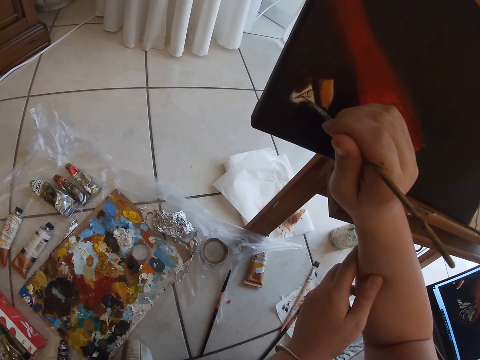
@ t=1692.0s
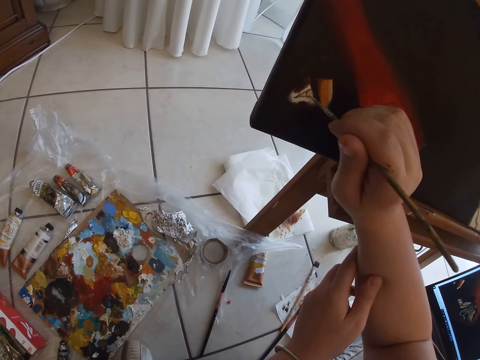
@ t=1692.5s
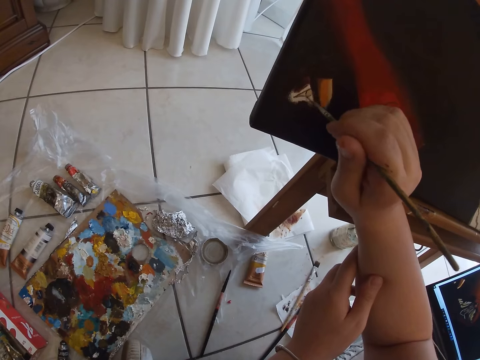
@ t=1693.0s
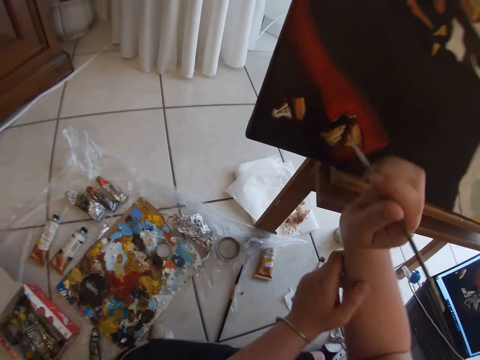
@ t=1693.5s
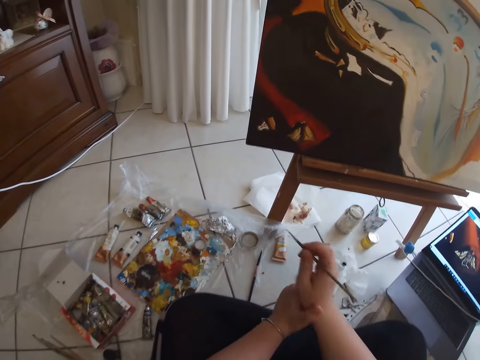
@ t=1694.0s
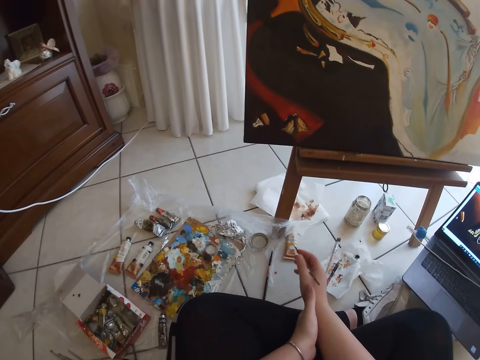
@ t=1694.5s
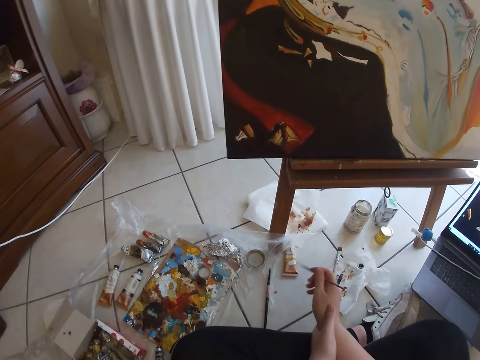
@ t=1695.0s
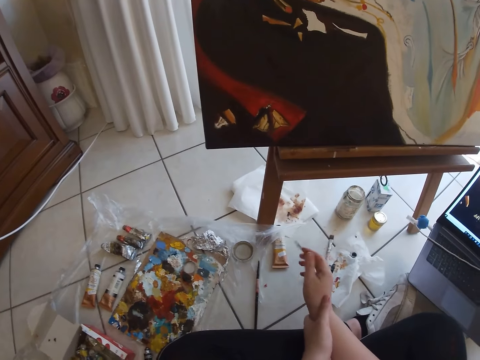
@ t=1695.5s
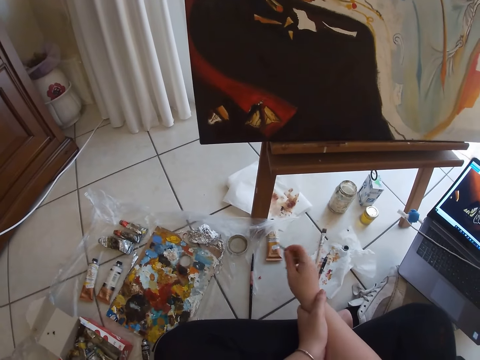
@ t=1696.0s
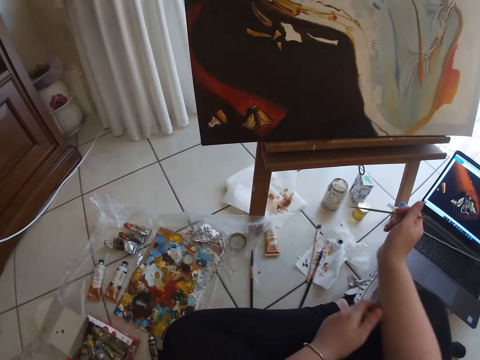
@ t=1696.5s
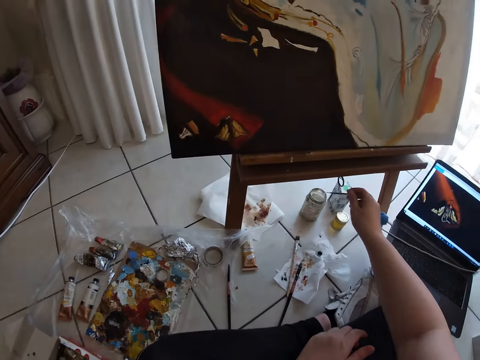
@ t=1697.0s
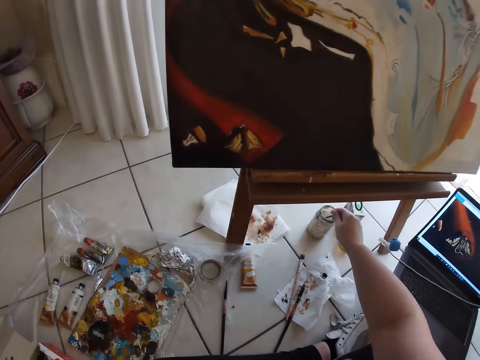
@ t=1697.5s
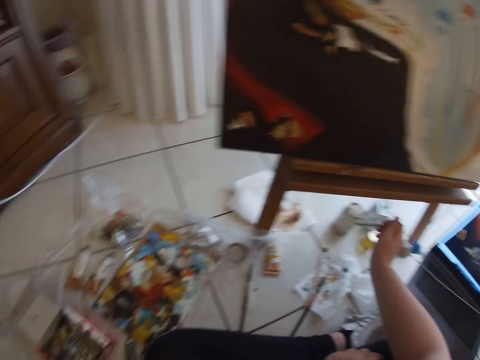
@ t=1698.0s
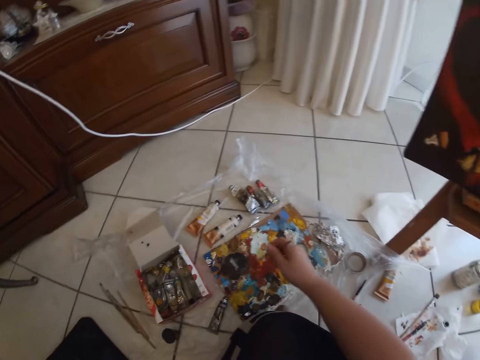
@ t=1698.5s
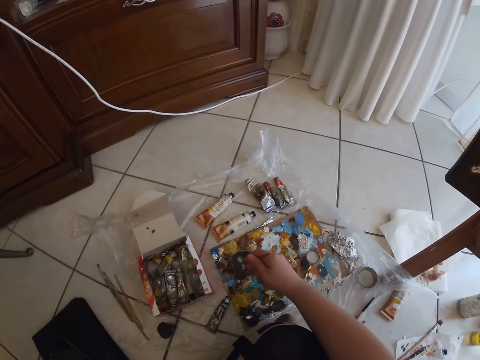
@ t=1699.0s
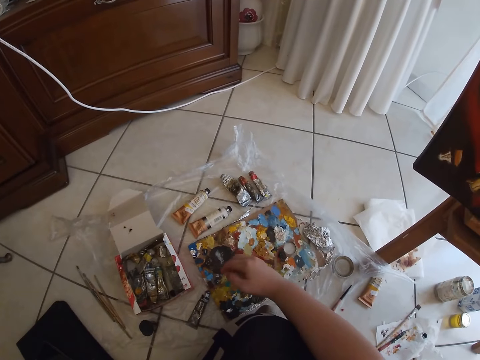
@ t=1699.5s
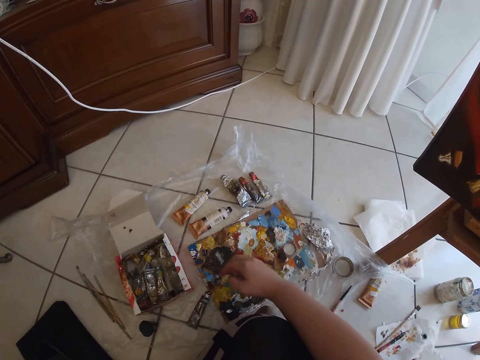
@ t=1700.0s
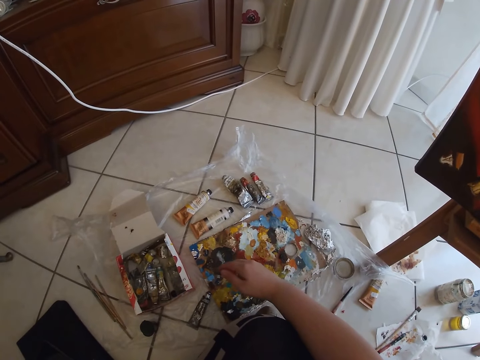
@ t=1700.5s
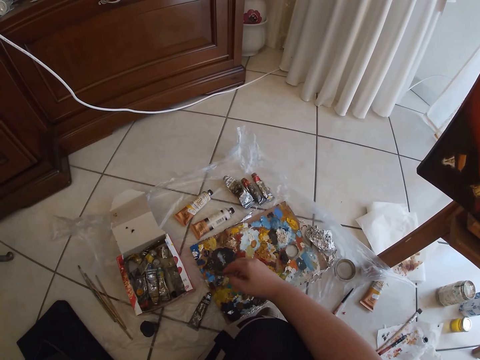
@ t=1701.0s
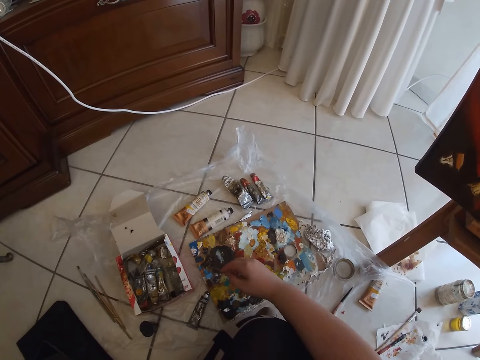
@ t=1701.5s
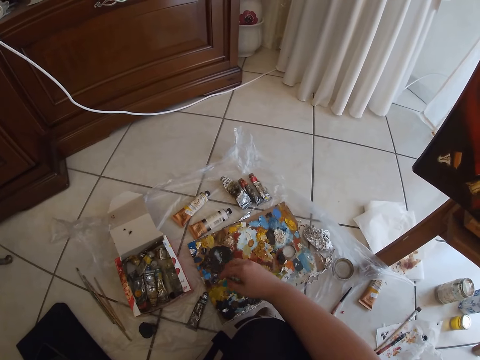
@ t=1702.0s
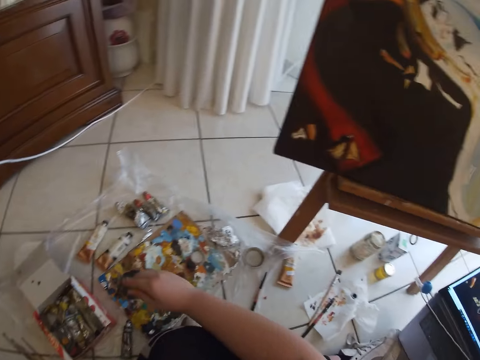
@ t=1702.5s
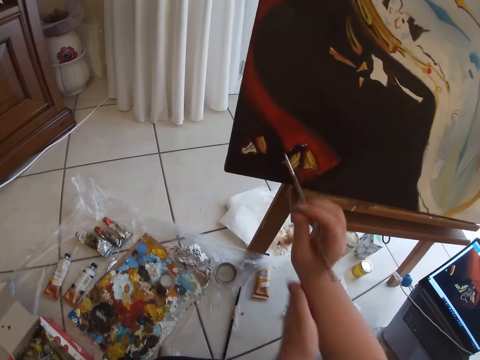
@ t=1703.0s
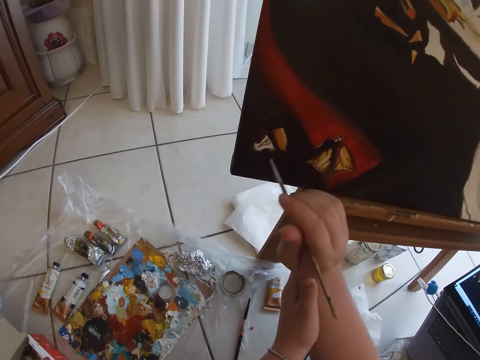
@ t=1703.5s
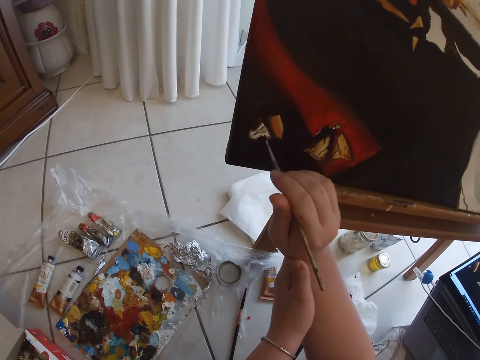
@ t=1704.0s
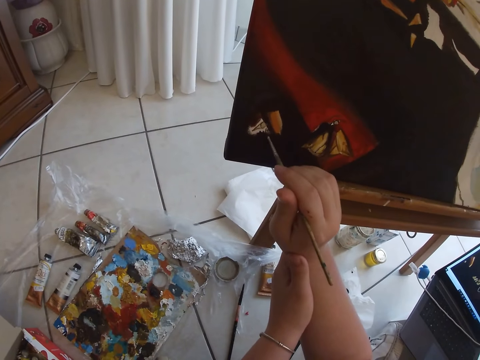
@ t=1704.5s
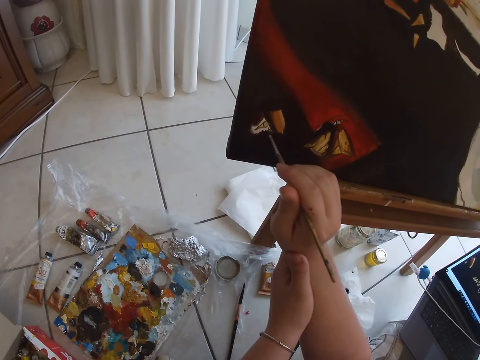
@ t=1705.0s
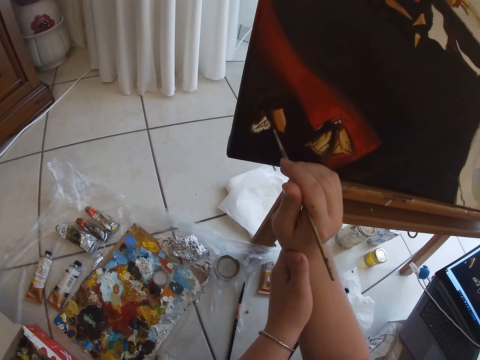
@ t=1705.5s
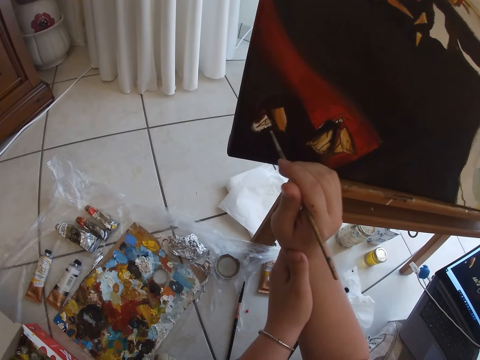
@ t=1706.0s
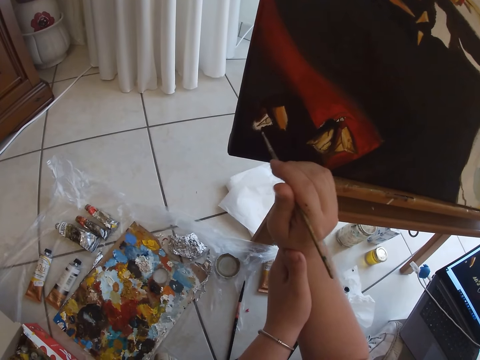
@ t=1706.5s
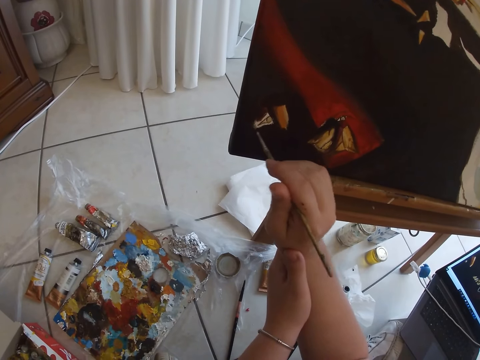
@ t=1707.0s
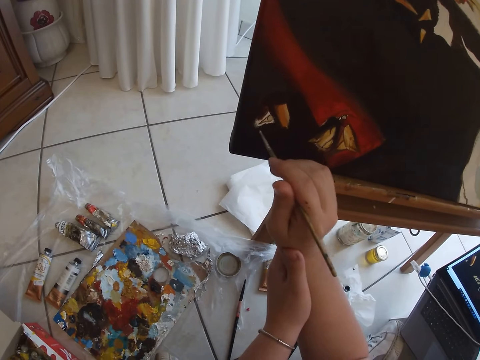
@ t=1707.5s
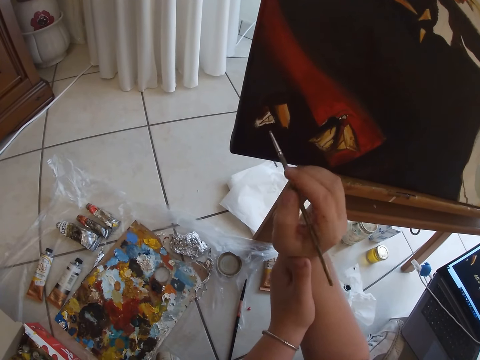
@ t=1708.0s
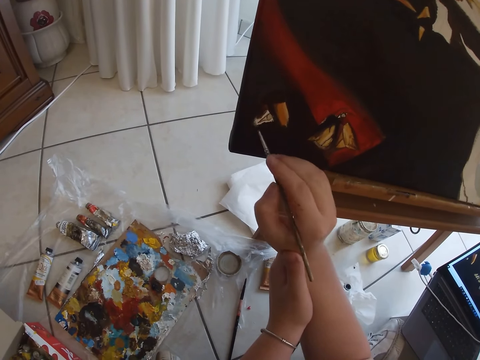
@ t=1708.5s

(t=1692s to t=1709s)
The camera wearer flexes the fingers of her right hand with the paint brush. She removes her left hand from her right hand. She rinses the paintbrush in her right hand in the container. She dabs on some more paint in the palette with the paint brush in her right hand. She holds her right hand with her left hand. She paints on the canvas with the paint brush in her right hand.

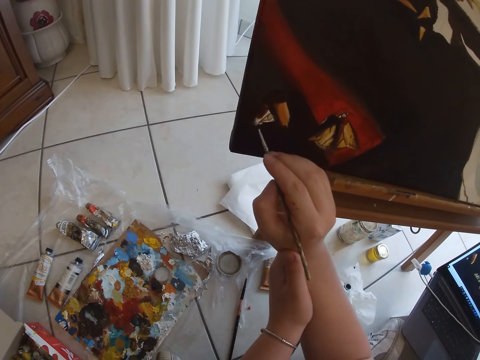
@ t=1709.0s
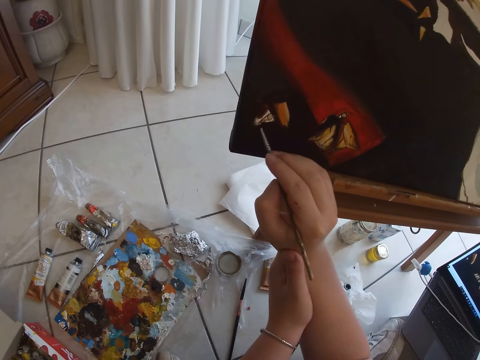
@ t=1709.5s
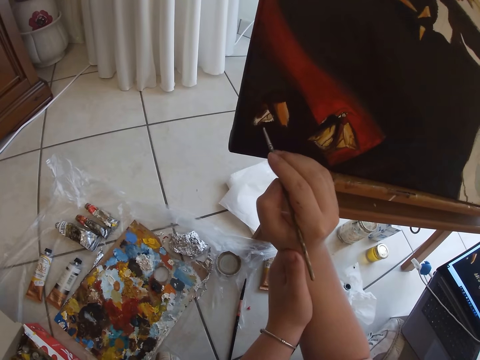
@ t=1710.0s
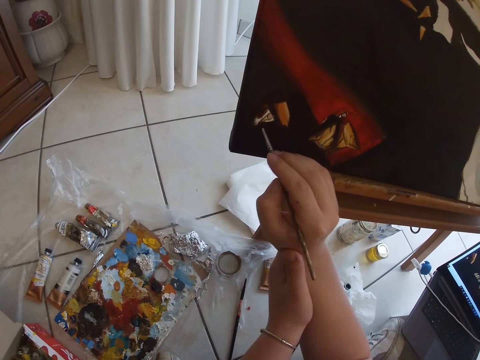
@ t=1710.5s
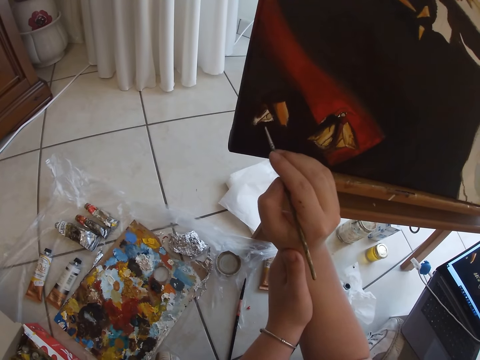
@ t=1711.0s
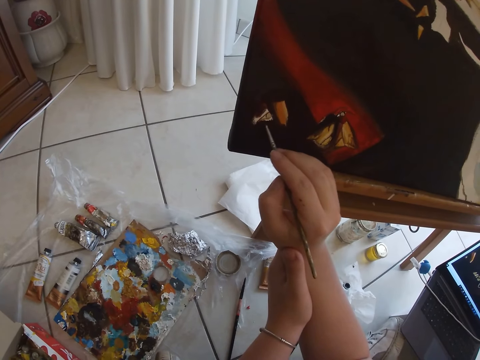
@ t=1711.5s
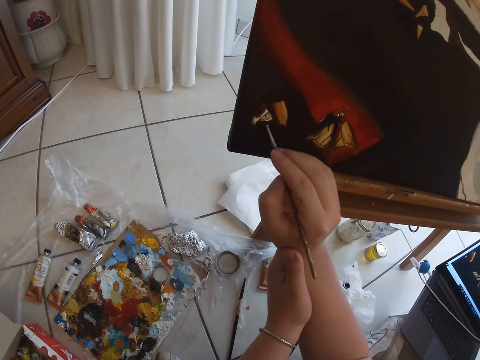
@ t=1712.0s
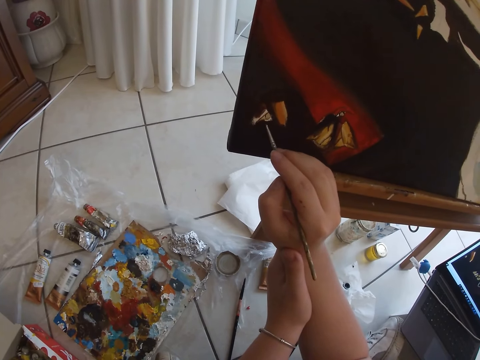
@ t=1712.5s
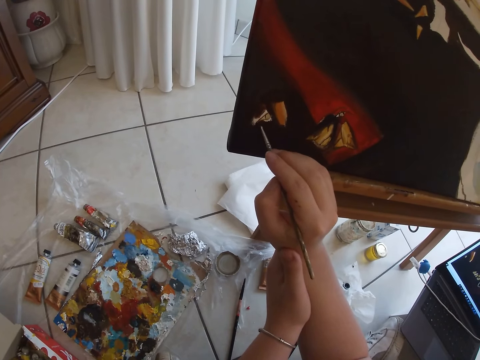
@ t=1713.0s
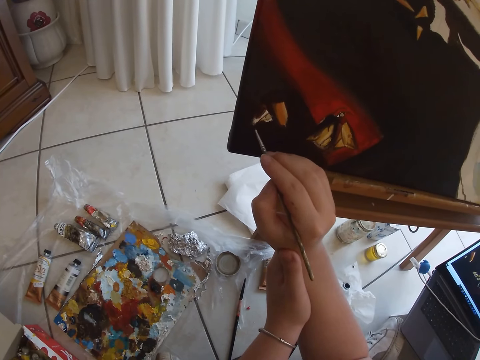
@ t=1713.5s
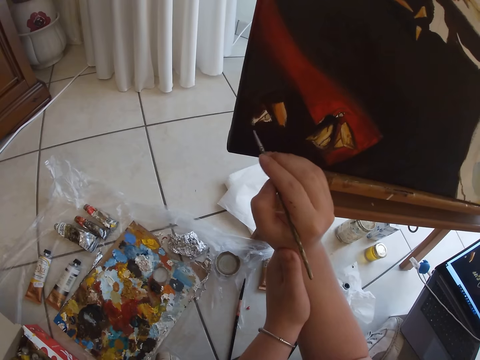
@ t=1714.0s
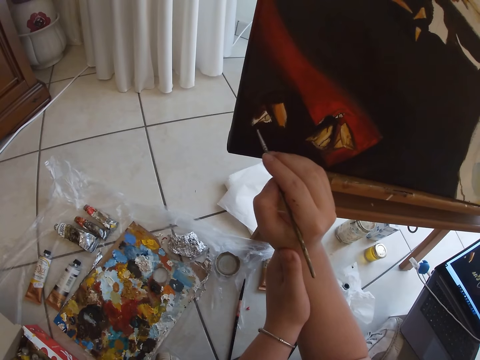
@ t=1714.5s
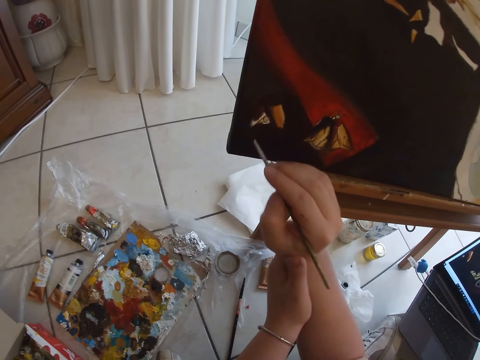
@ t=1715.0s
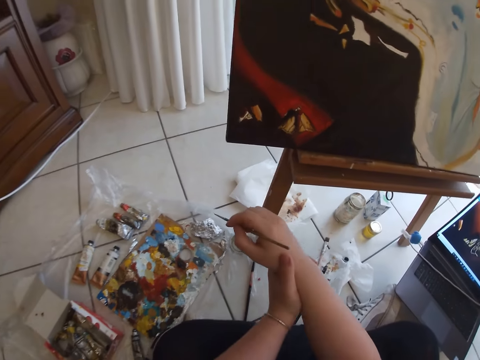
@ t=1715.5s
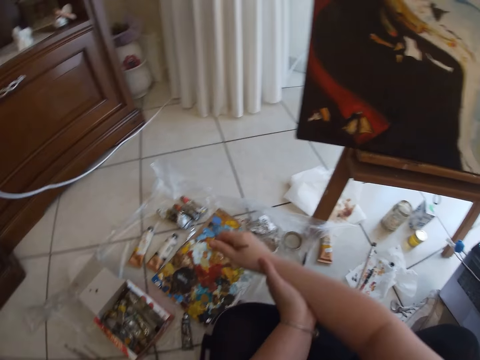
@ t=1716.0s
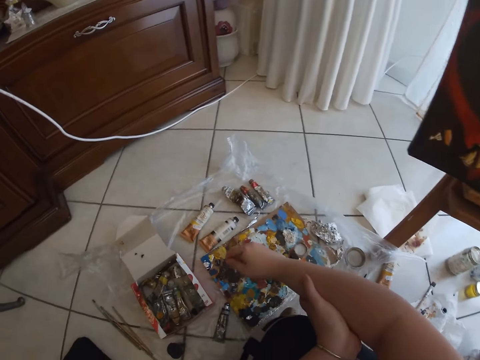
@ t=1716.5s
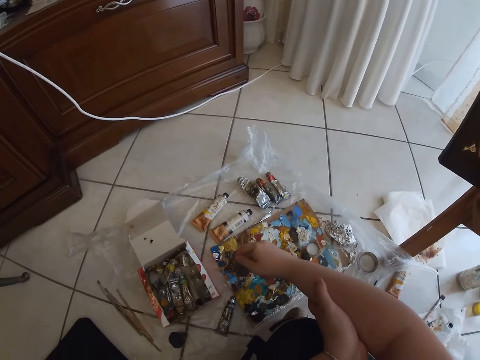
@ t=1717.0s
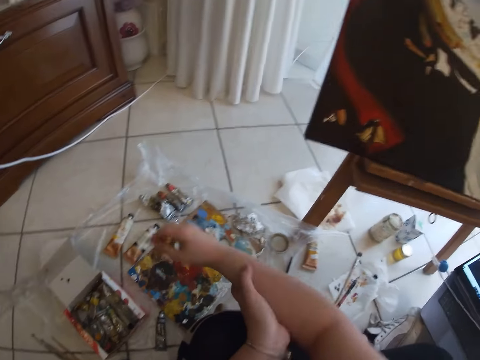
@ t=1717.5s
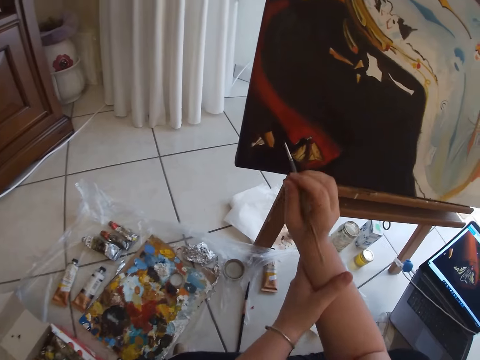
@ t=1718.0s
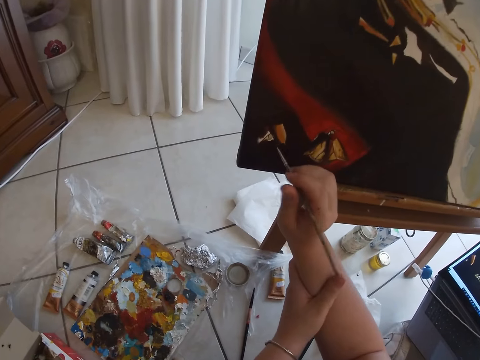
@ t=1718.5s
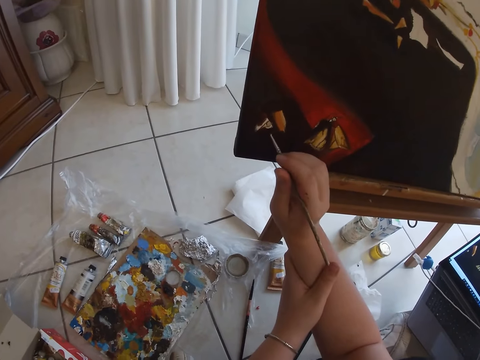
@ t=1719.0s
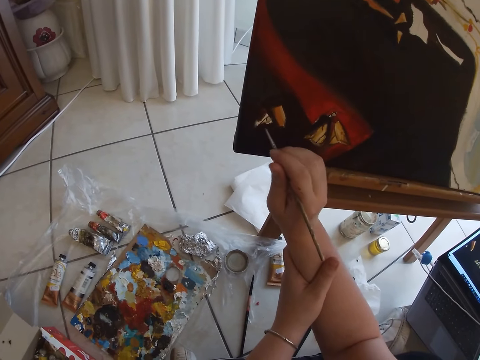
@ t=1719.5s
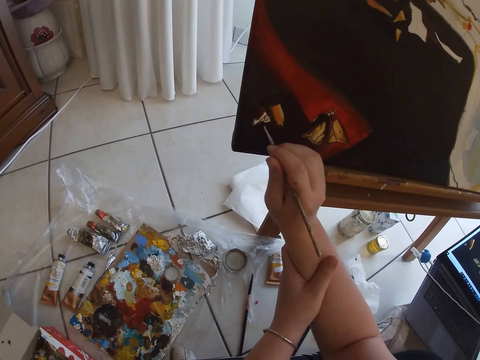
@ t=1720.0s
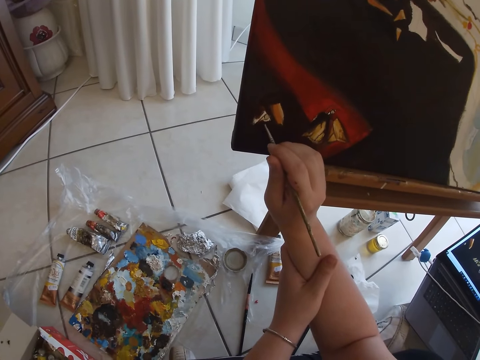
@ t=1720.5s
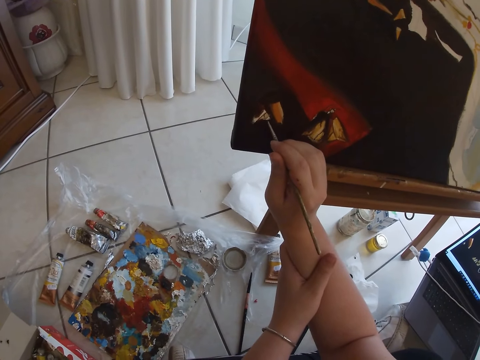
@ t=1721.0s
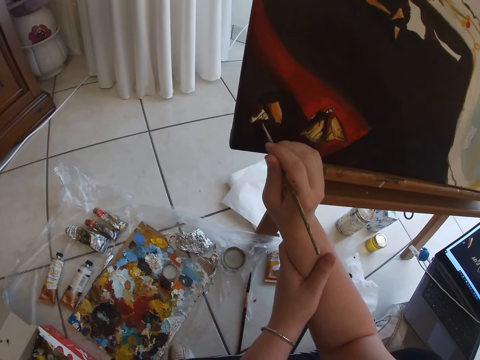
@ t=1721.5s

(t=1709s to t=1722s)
The camera wearer dabs on some more paint in the palette with the paint brush in her right hand. She paints on the canvas with the paint brush in her right hand.
